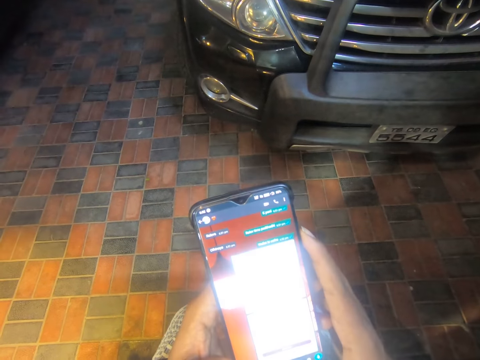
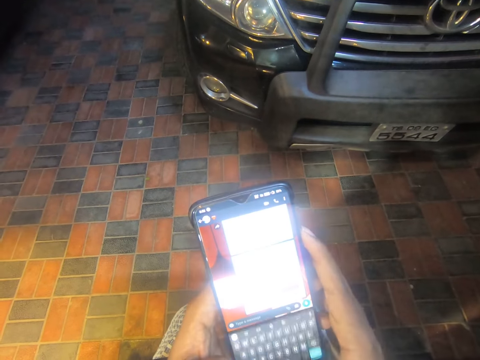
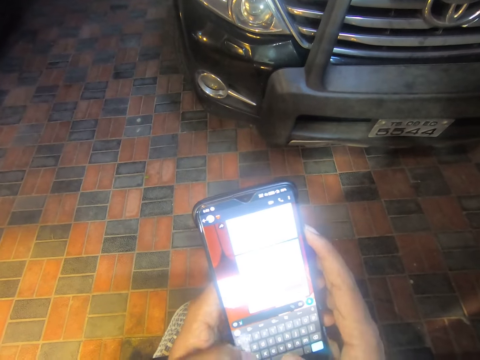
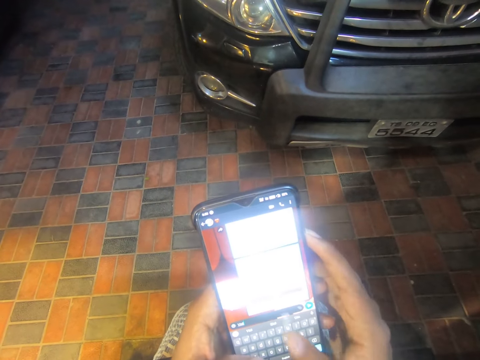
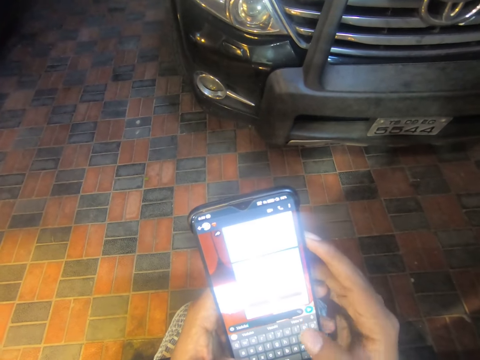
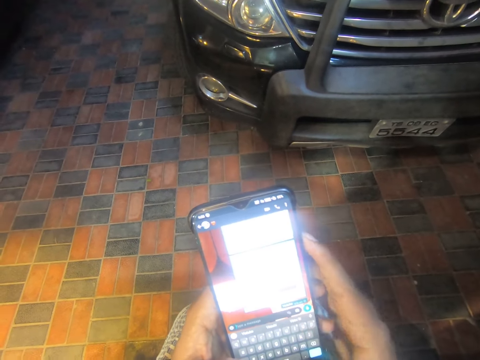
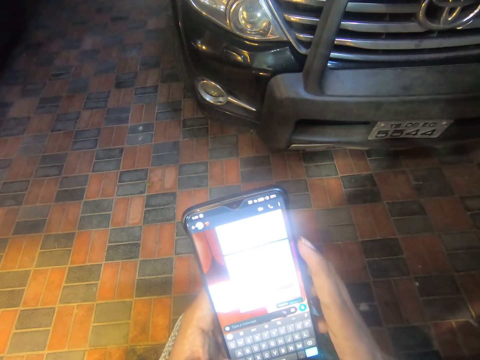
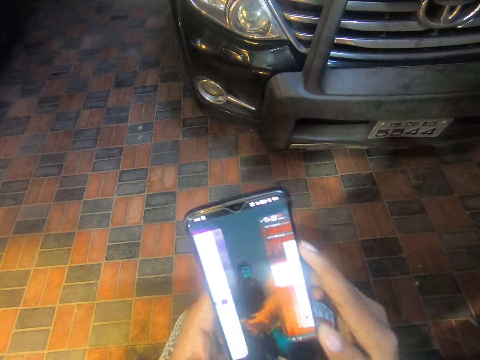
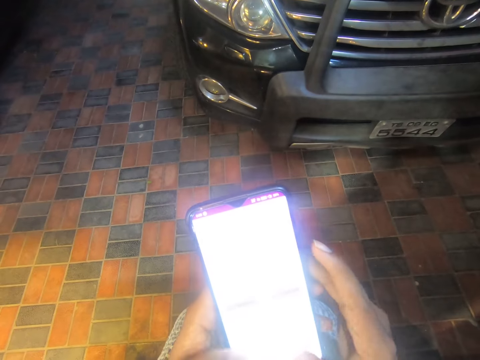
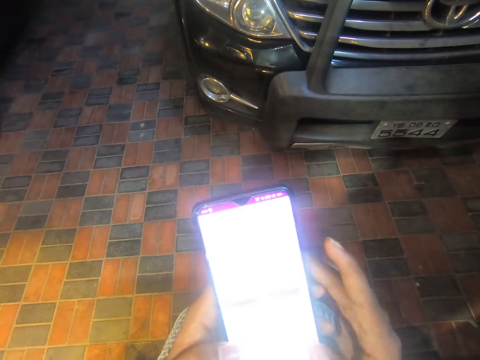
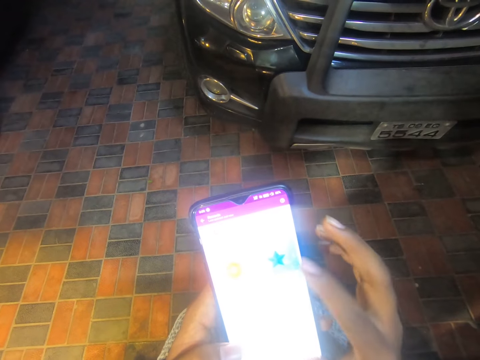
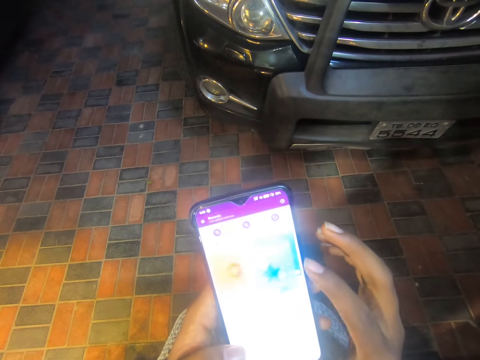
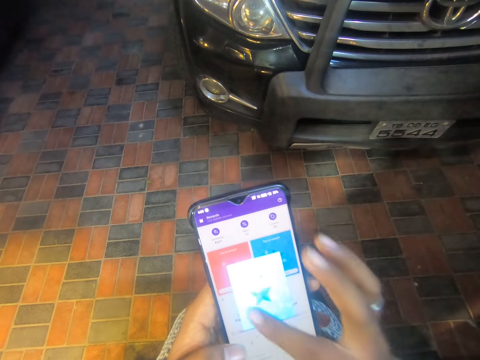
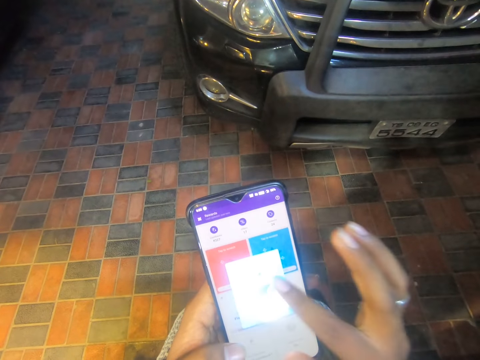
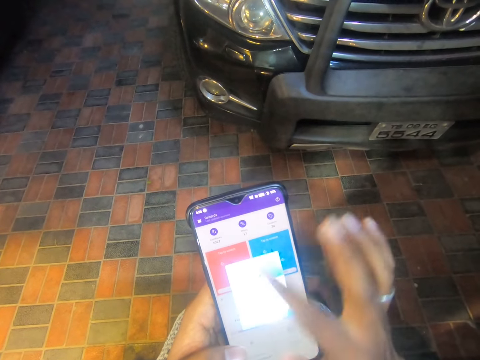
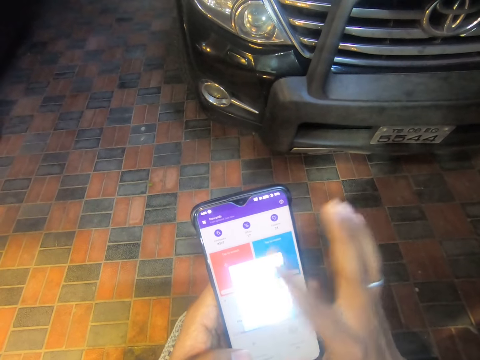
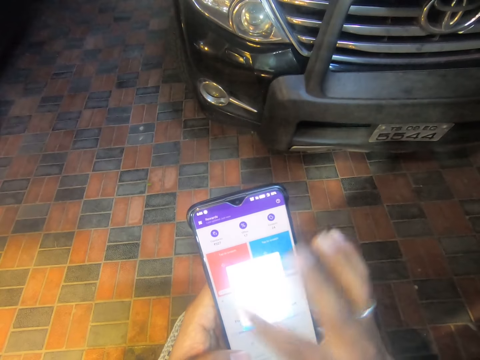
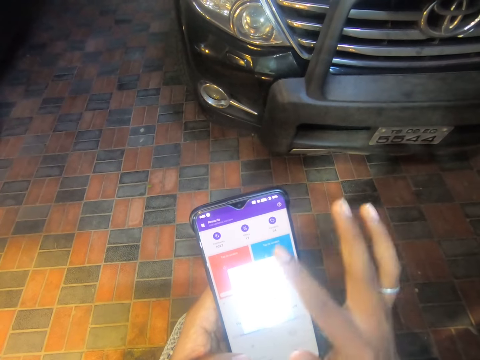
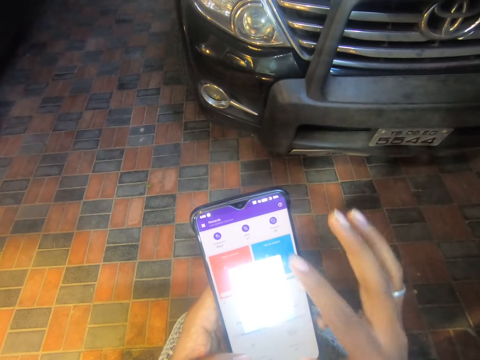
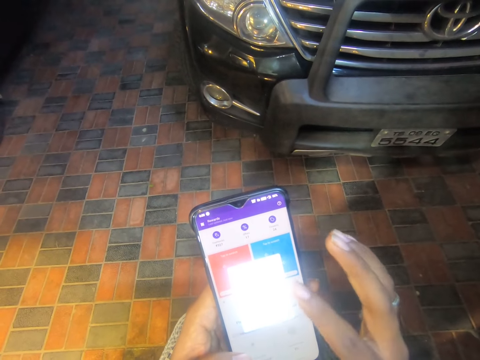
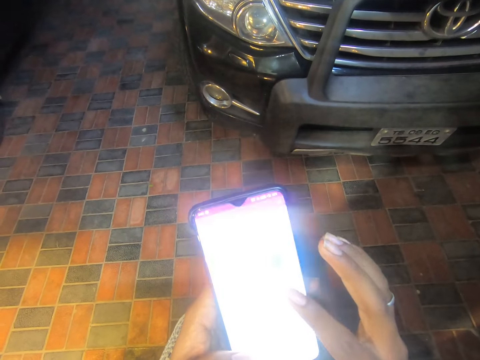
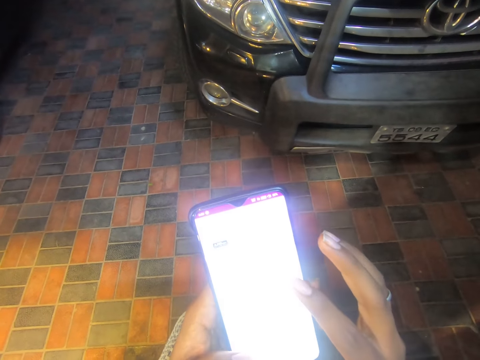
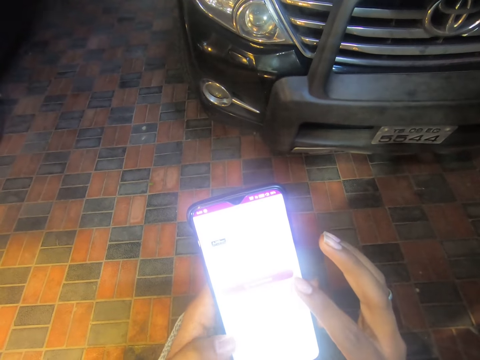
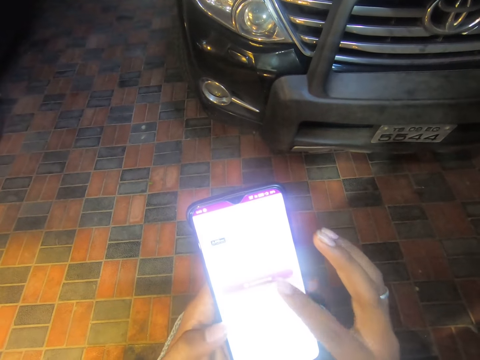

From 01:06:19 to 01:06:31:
The camera wearer takes a picture. She types on the phone. She scrolls the phone. She operates the phone with her right hand. She presses the phone.

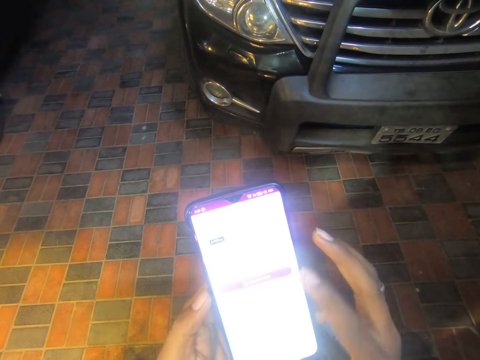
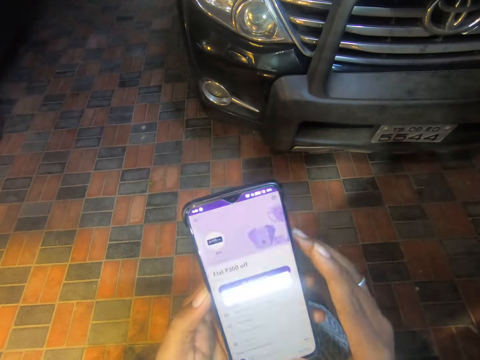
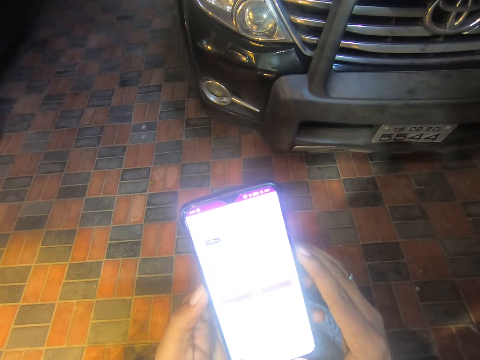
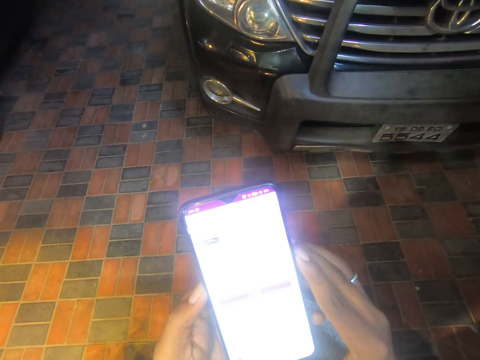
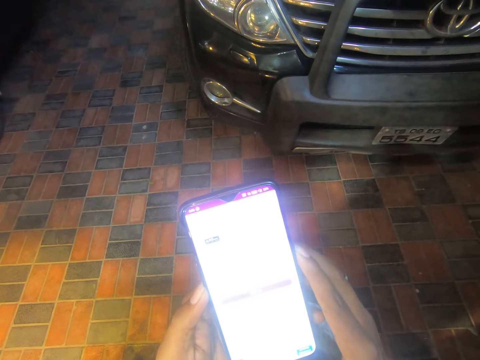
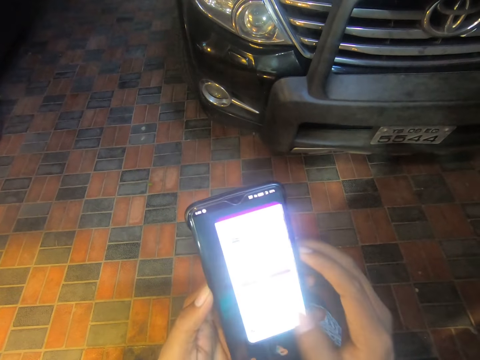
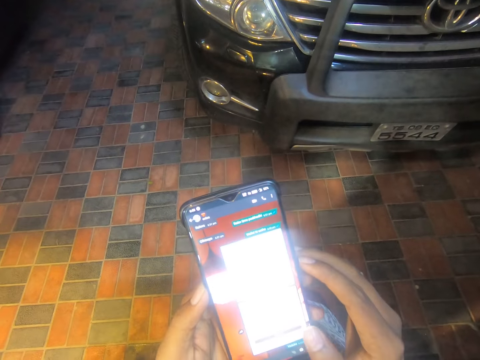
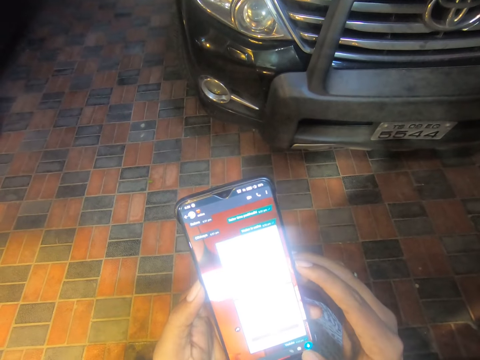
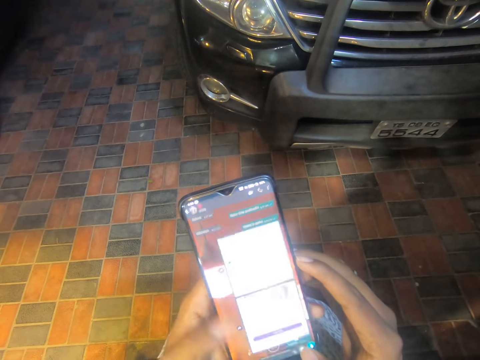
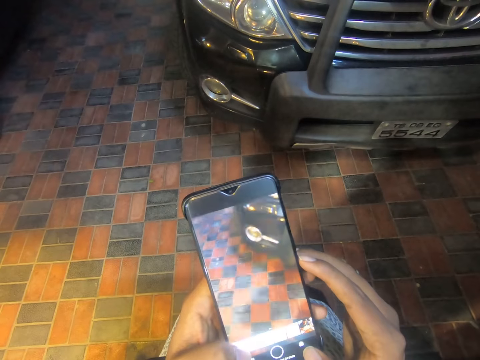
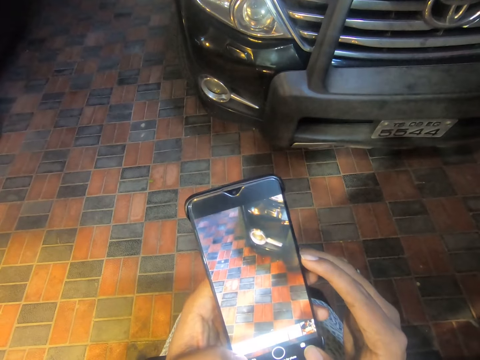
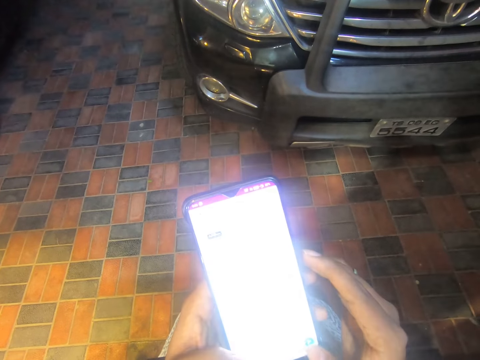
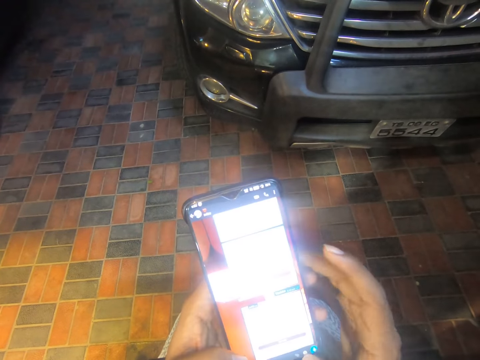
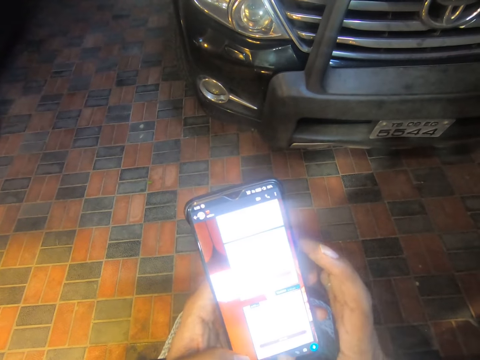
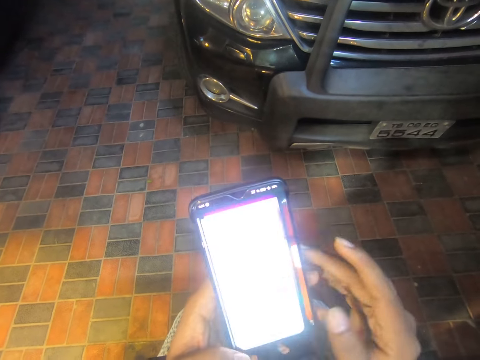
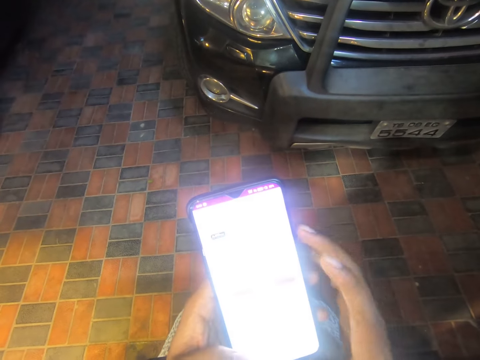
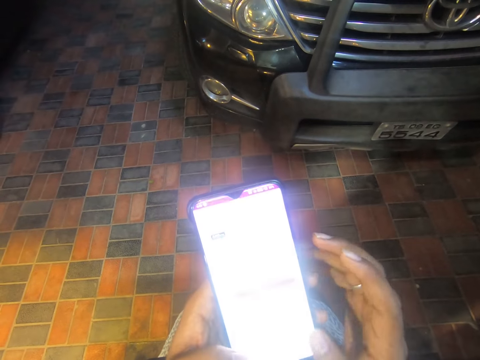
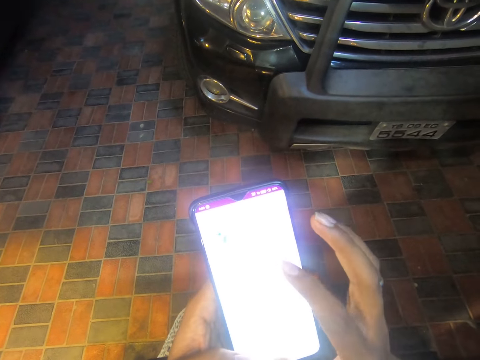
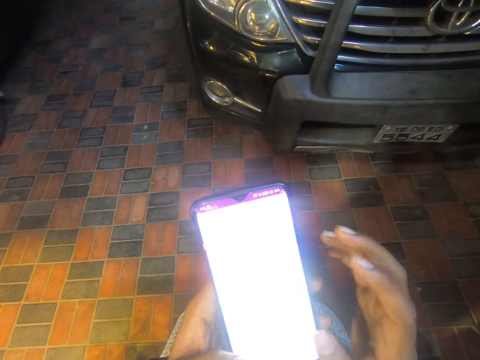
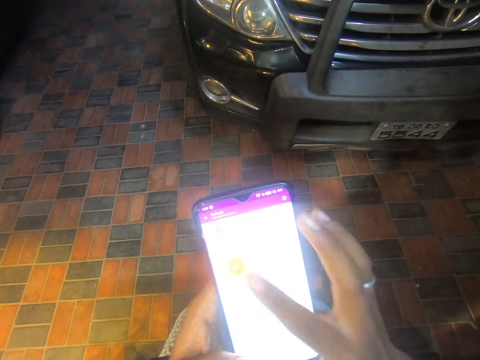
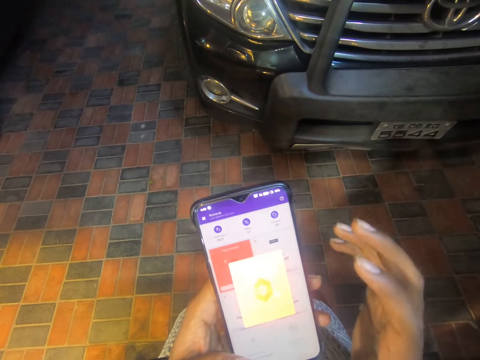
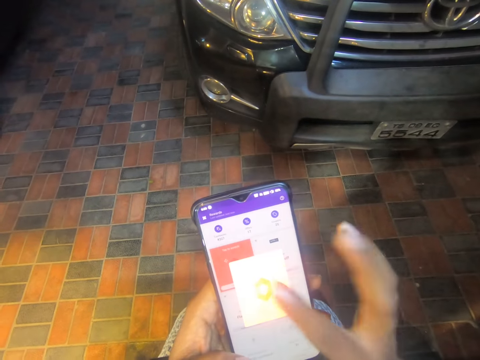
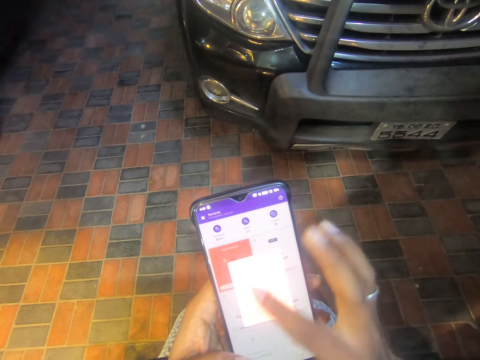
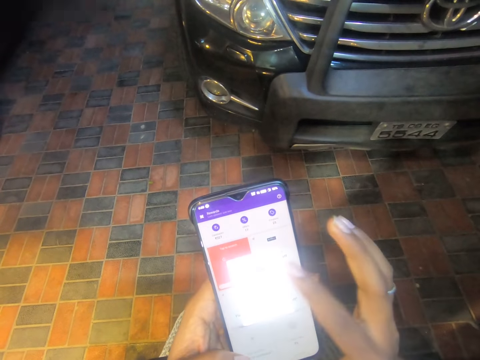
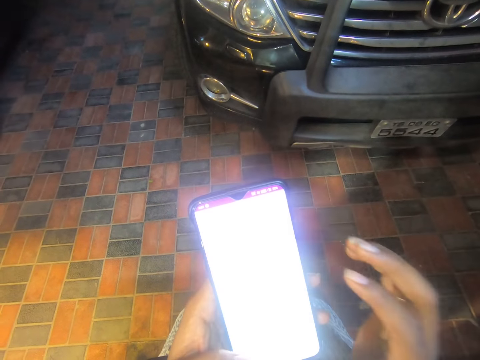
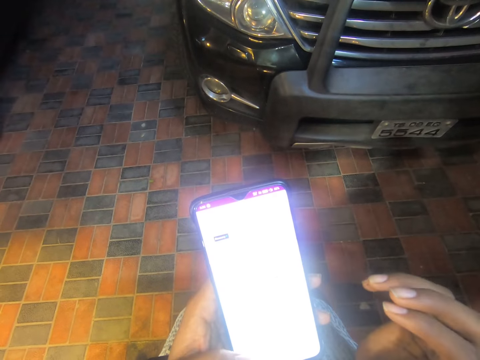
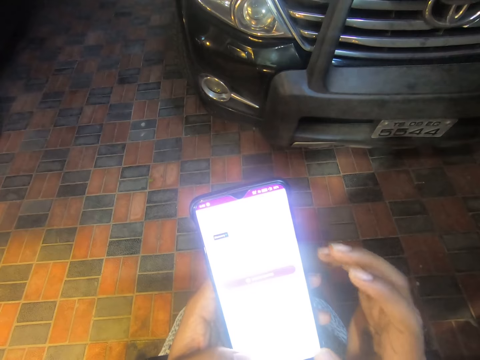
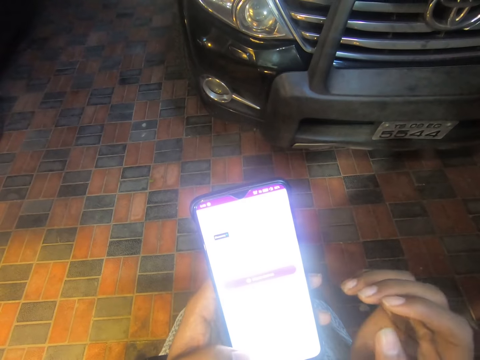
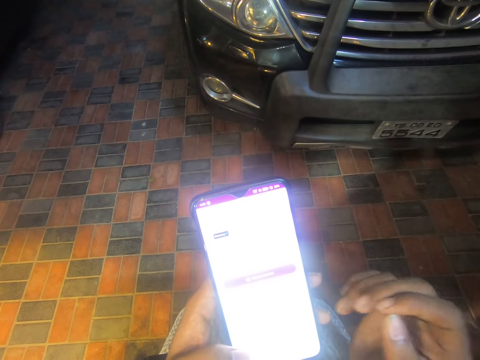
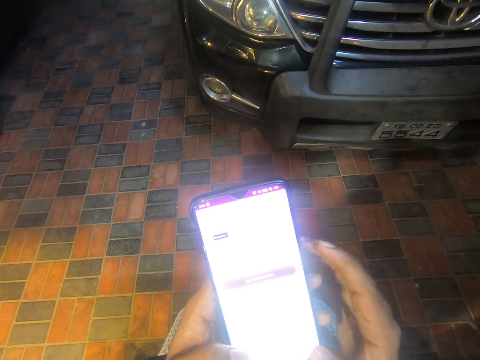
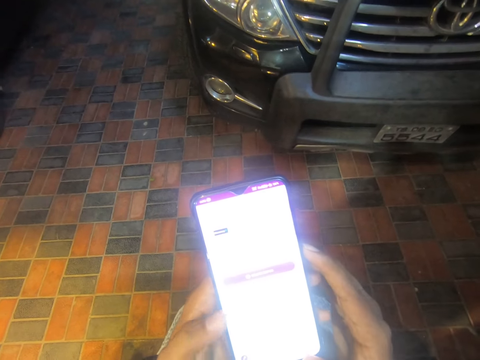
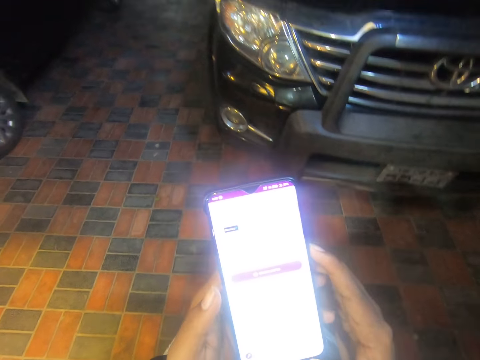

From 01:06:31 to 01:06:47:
The camera wearer scrolls the phone. They take a picture. They scroll the phone. They press the phone.
